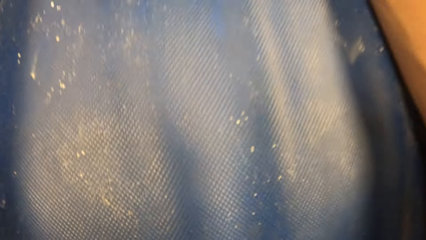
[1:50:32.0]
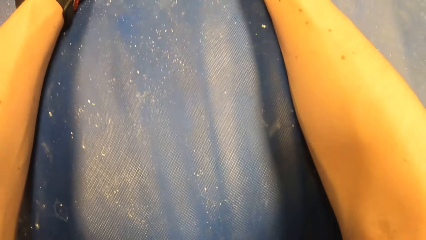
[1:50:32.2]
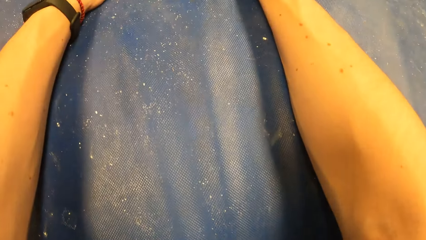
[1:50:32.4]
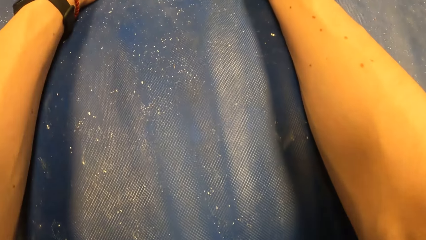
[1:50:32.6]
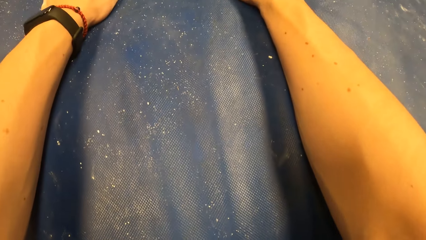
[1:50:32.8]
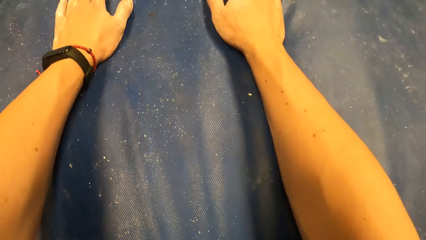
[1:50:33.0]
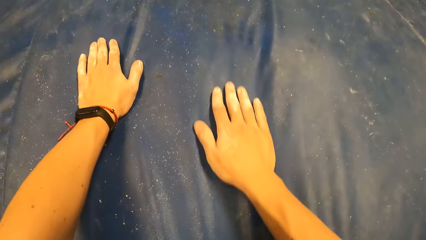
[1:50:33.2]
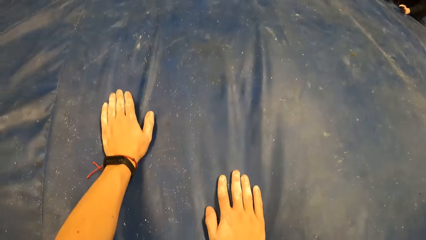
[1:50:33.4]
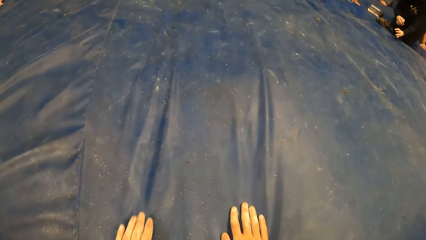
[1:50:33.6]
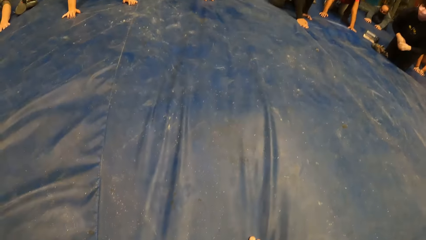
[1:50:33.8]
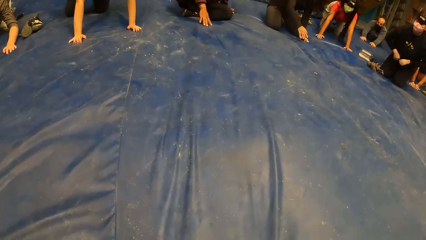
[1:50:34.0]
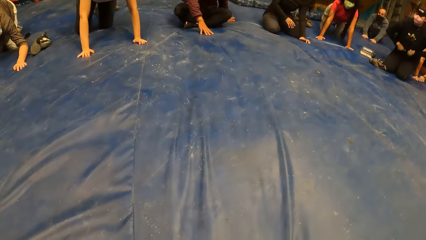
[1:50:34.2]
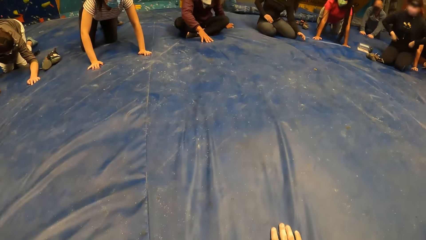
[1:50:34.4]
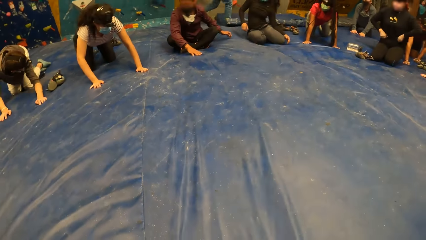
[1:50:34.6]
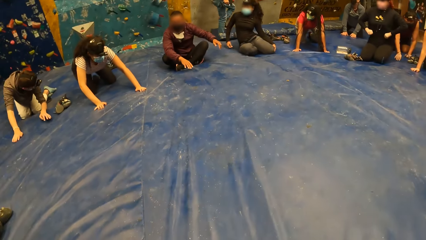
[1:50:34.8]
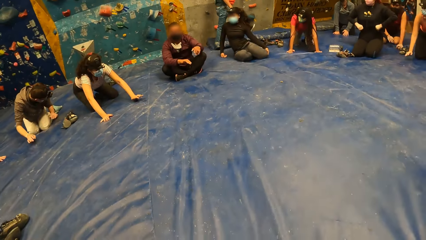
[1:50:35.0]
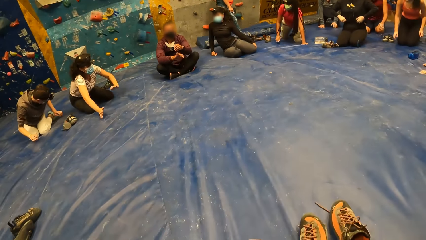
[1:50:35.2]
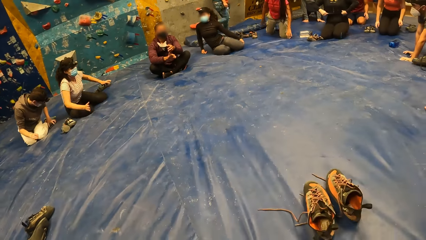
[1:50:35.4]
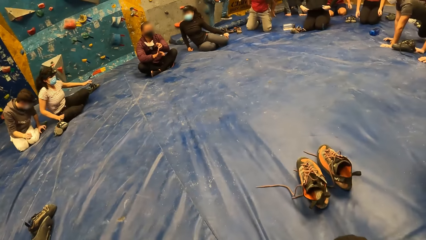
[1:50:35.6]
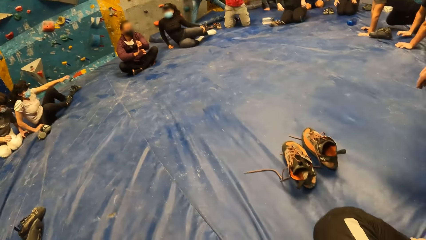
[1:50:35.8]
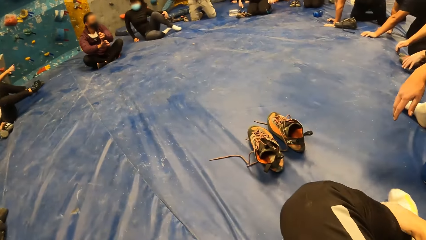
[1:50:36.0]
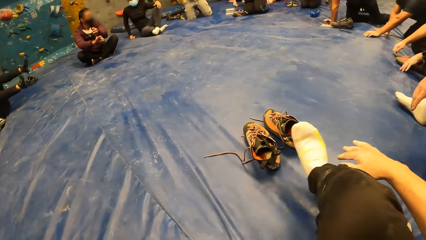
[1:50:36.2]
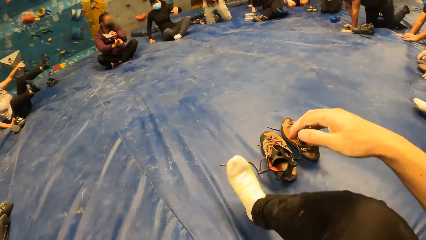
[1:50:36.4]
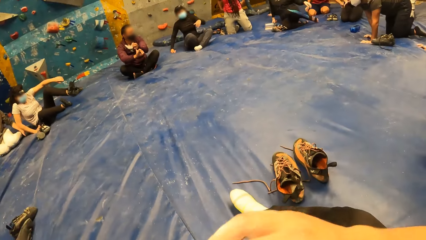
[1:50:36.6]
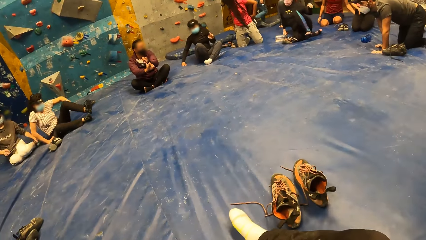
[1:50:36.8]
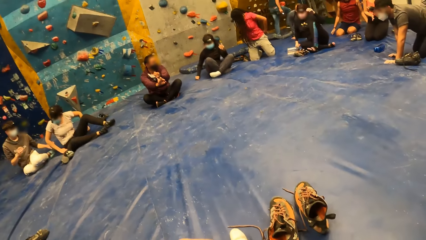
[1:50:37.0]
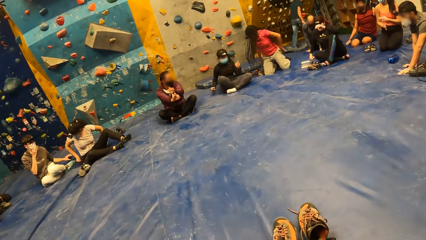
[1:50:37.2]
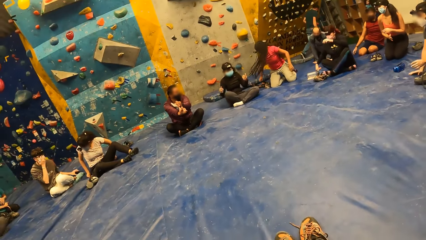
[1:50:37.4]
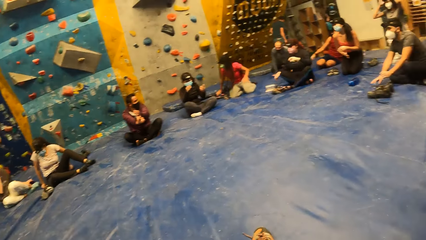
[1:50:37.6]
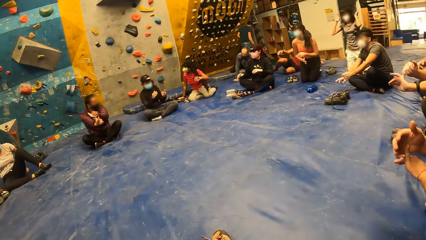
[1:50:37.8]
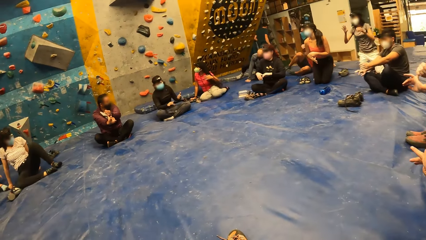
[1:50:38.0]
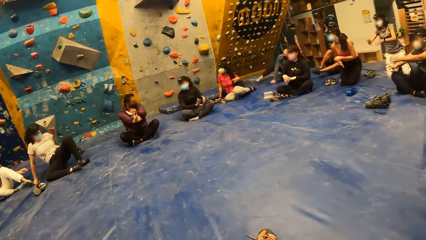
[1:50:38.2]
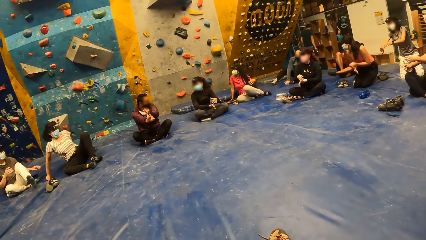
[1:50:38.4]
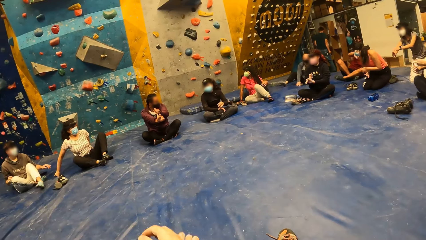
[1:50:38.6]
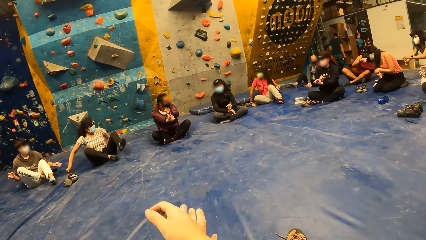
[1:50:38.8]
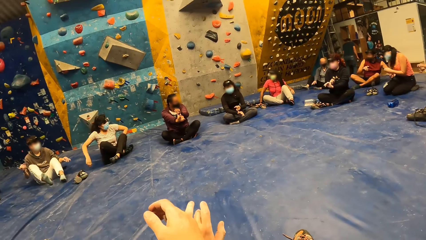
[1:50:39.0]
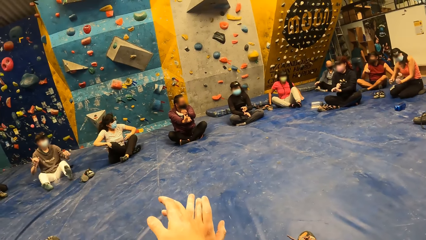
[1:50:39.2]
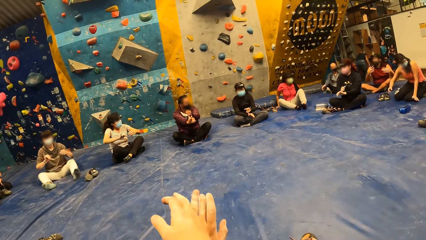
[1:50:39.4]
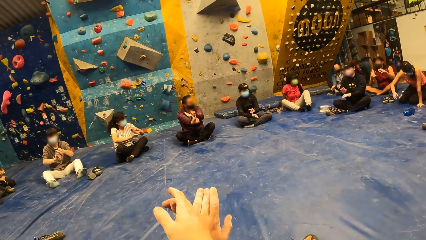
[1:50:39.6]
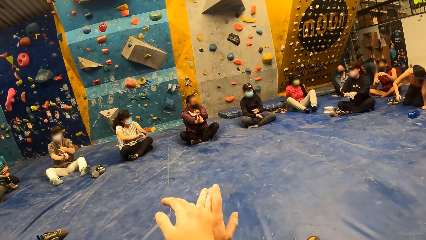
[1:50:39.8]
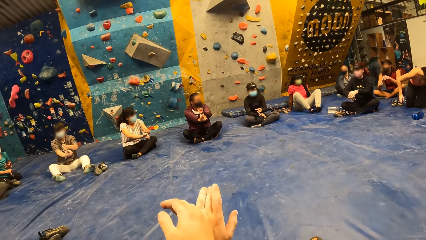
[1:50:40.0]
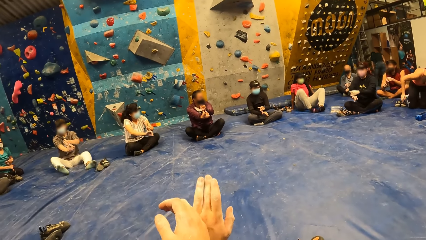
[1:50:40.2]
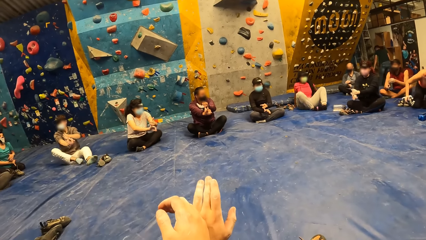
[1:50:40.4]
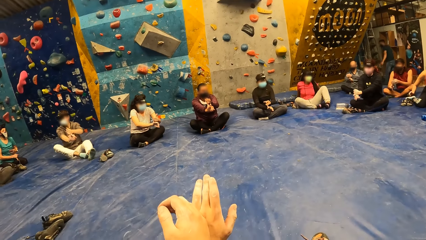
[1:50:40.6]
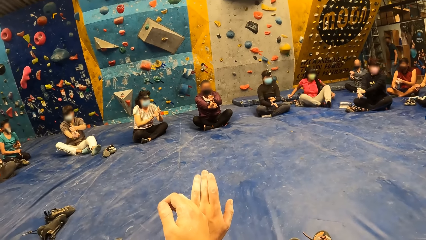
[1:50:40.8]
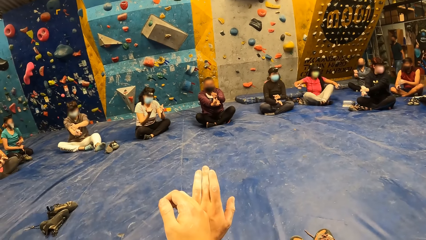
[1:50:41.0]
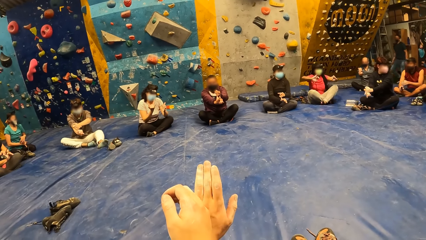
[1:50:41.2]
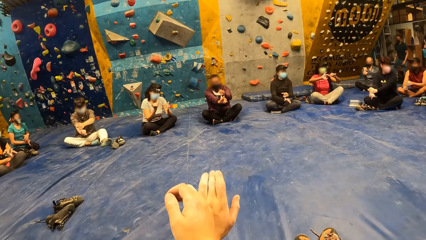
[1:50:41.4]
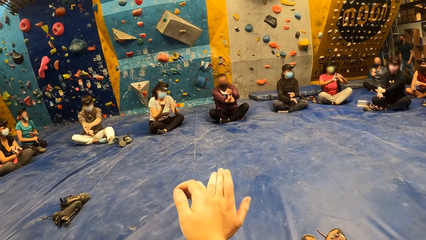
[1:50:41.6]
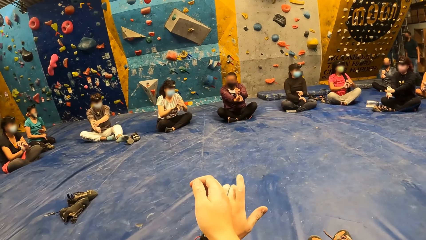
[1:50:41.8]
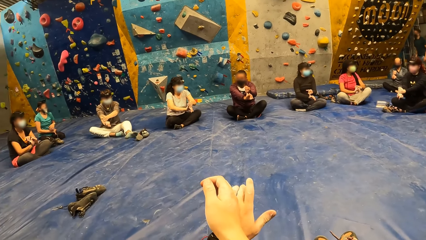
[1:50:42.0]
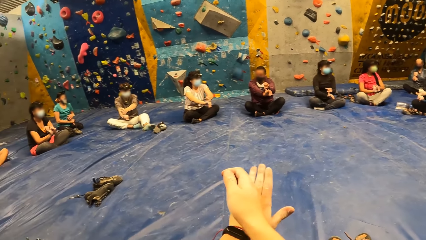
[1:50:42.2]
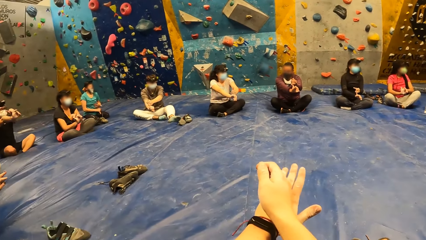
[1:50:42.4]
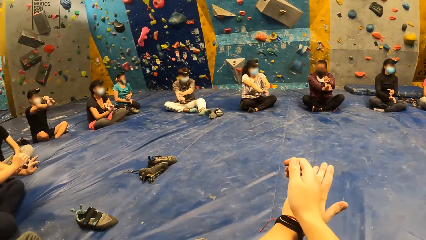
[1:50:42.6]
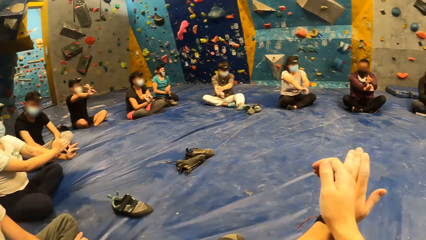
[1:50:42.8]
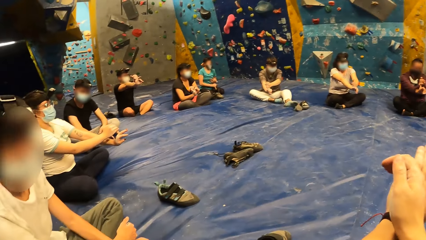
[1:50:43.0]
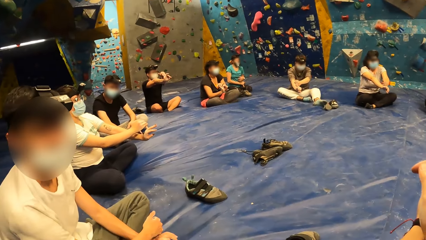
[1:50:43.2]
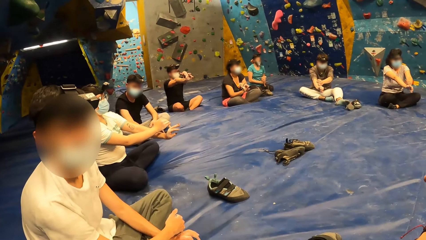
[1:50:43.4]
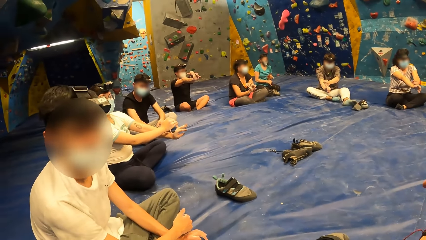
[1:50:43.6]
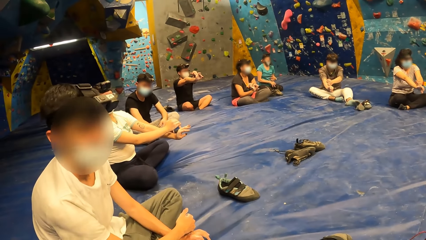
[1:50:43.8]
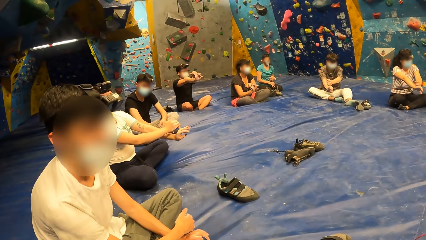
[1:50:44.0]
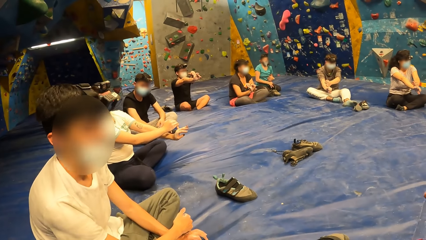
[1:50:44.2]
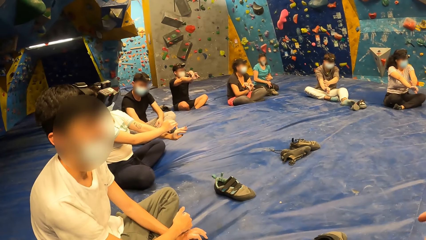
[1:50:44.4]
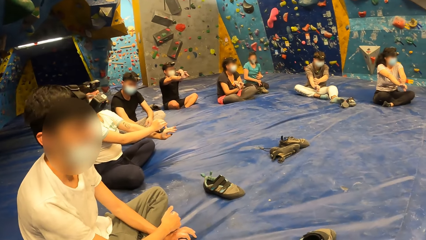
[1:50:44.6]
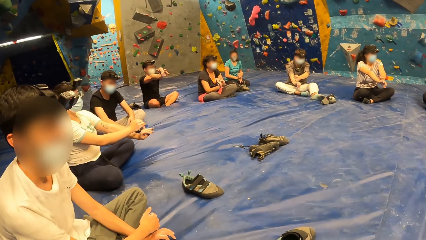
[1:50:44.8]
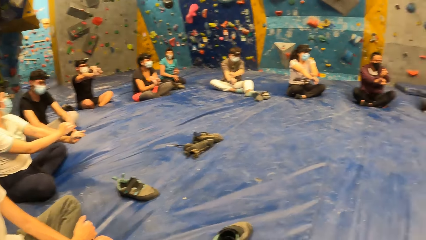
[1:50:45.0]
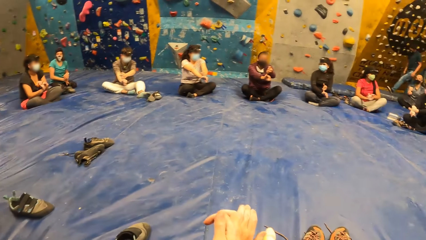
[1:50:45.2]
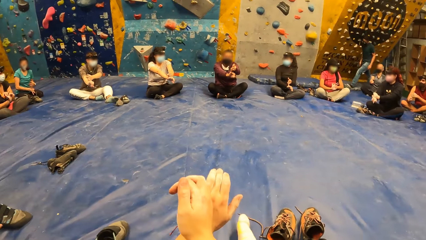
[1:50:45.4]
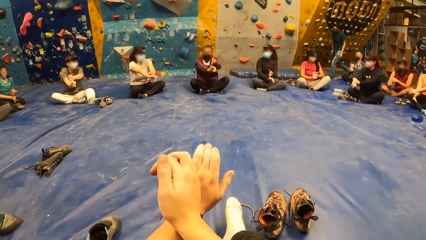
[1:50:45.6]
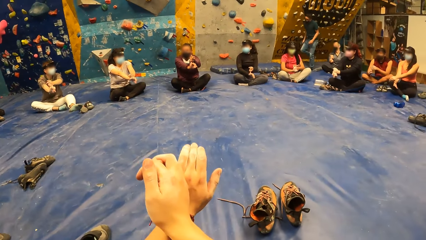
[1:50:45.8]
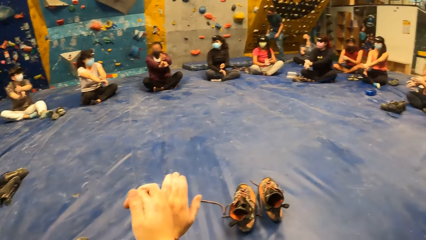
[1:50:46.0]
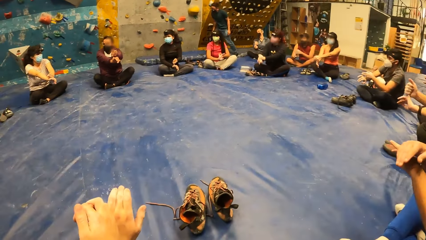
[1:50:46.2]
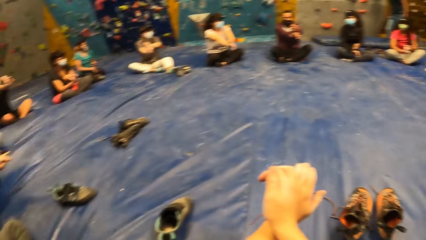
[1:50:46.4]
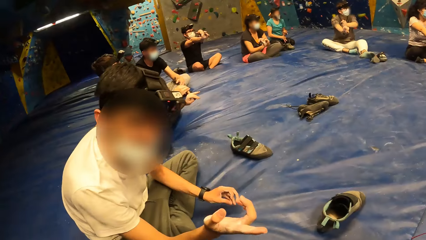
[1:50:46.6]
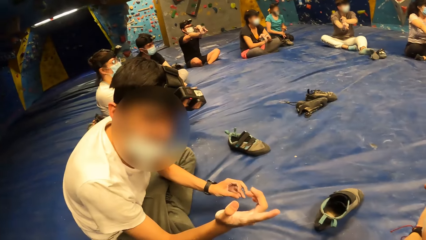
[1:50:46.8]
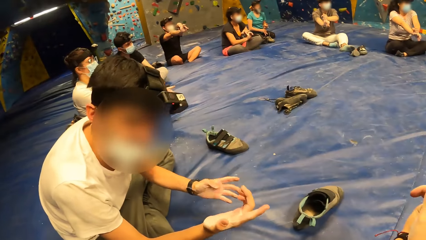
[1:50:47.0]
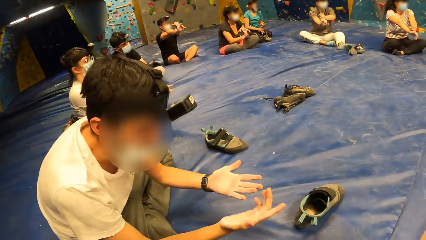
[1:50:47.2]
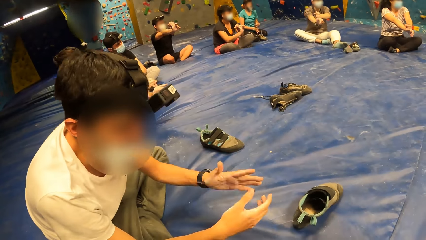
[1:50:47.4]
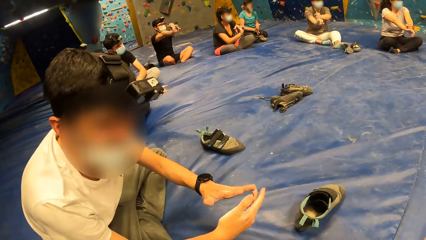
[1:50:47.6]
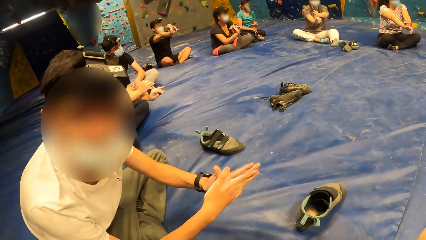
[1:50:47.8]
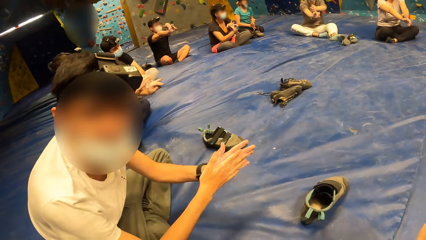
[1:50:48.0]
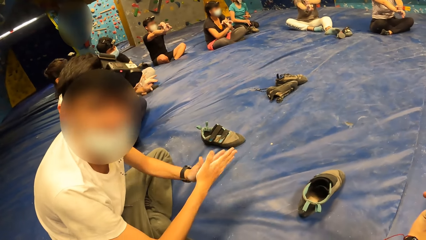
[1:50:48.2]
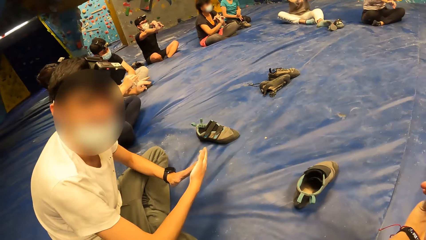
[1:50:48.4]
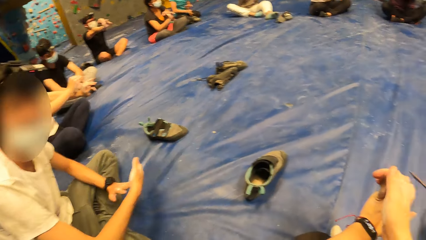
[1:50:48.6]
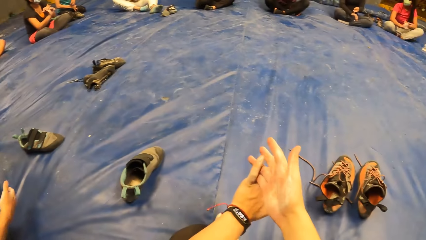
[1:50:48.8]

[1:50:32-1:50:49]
The man stretches his hands. The camera wearer stretches his hands. He makes a hand gesture. Another man gestures with his hands. The camera wearer converses with a man.
